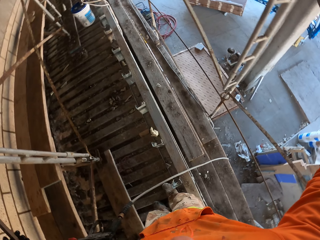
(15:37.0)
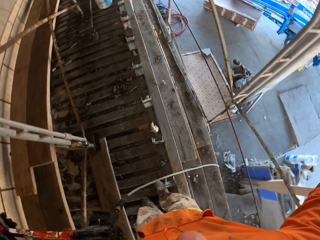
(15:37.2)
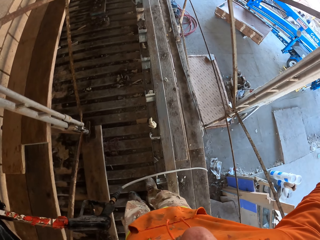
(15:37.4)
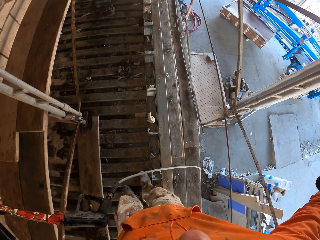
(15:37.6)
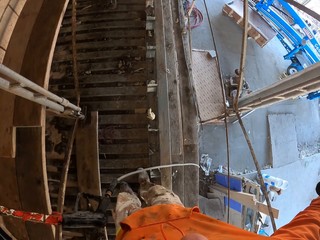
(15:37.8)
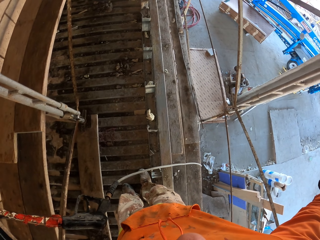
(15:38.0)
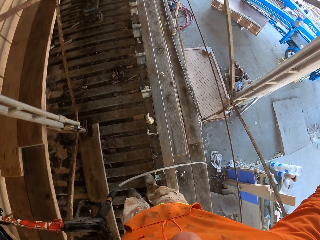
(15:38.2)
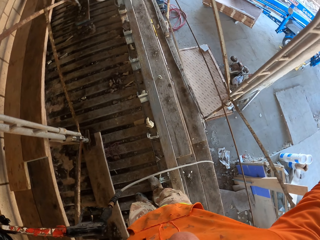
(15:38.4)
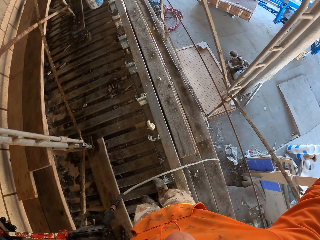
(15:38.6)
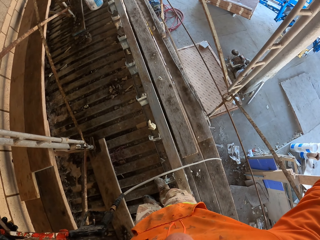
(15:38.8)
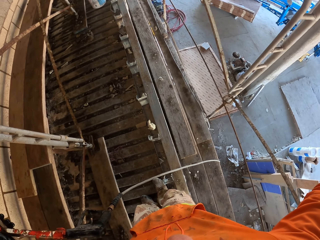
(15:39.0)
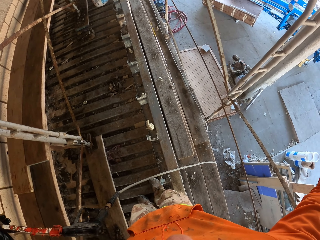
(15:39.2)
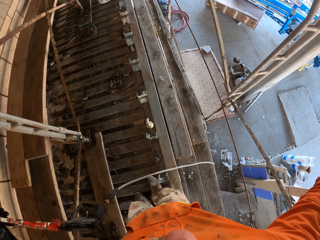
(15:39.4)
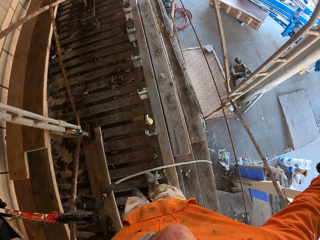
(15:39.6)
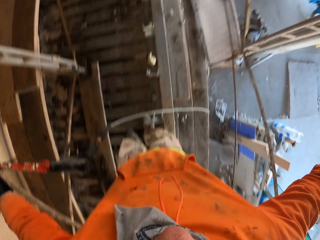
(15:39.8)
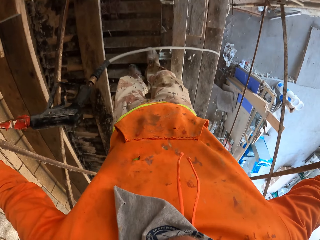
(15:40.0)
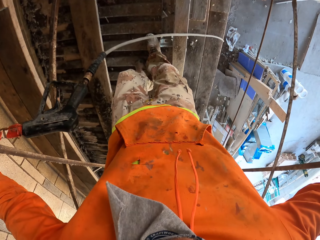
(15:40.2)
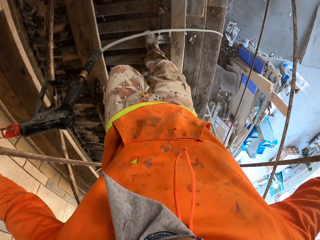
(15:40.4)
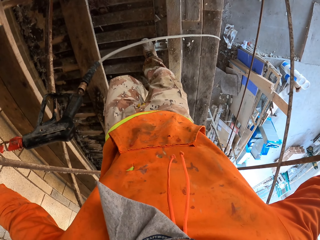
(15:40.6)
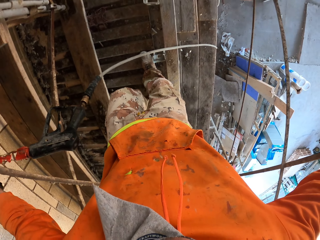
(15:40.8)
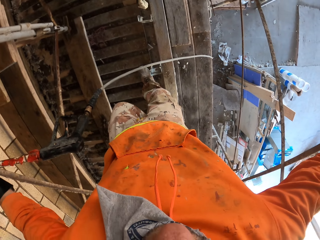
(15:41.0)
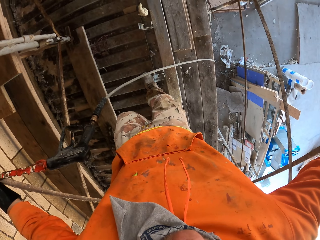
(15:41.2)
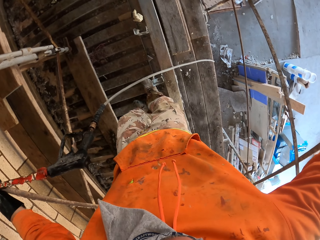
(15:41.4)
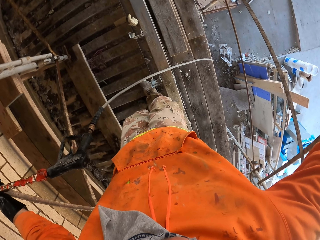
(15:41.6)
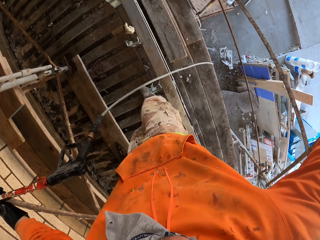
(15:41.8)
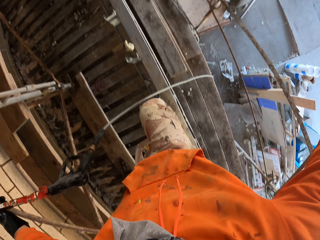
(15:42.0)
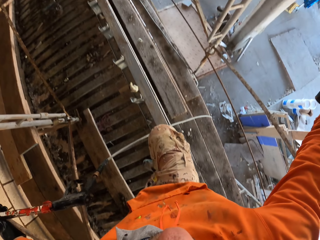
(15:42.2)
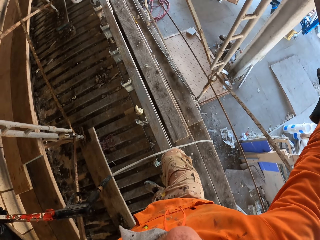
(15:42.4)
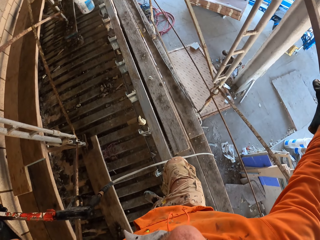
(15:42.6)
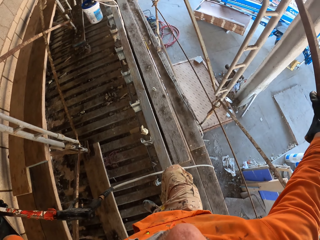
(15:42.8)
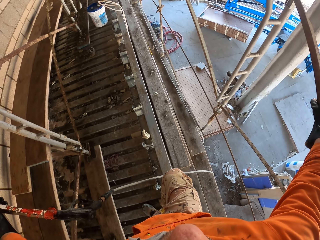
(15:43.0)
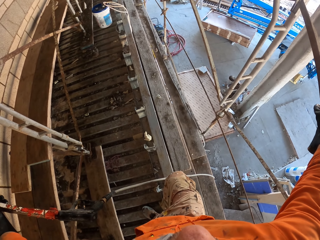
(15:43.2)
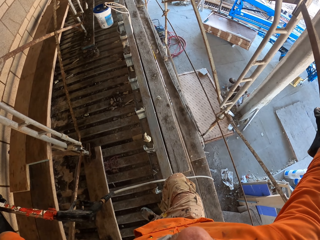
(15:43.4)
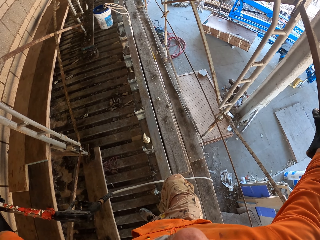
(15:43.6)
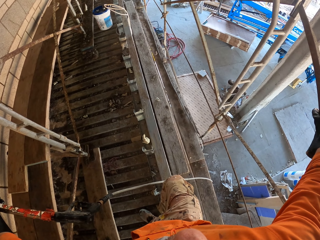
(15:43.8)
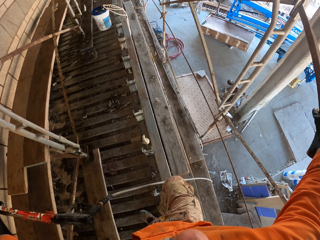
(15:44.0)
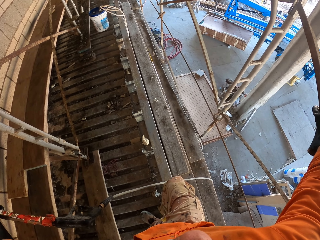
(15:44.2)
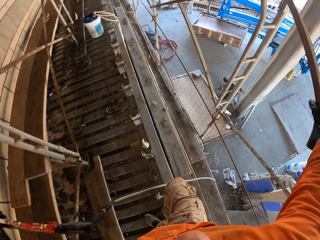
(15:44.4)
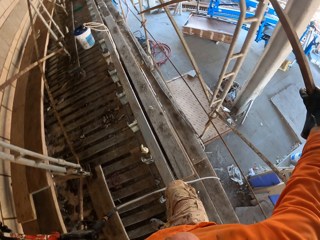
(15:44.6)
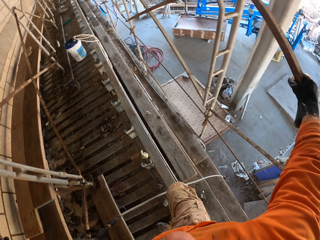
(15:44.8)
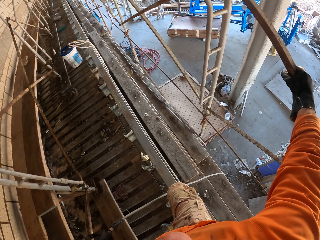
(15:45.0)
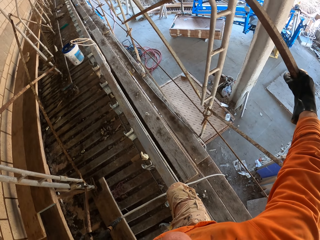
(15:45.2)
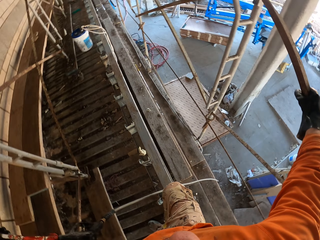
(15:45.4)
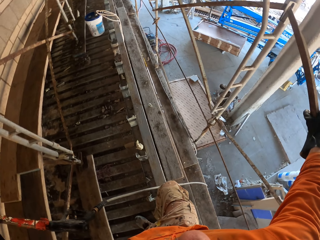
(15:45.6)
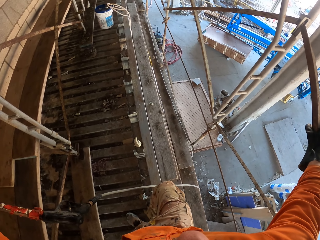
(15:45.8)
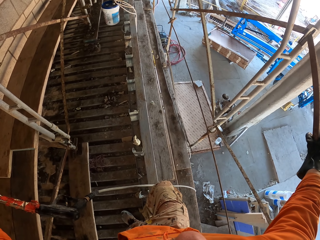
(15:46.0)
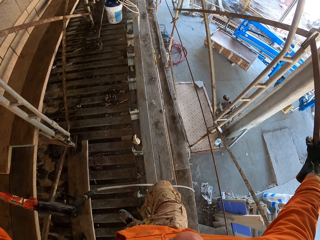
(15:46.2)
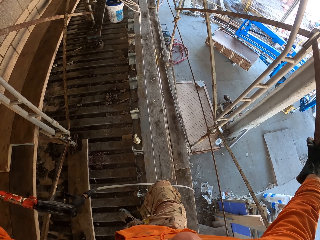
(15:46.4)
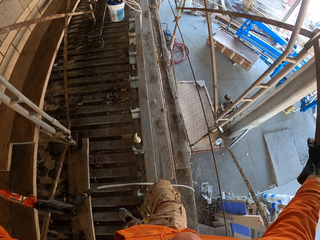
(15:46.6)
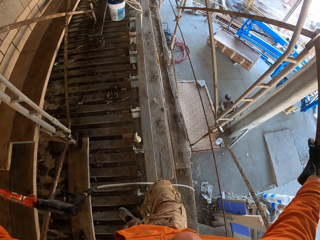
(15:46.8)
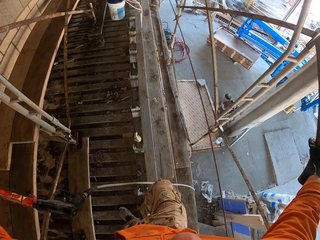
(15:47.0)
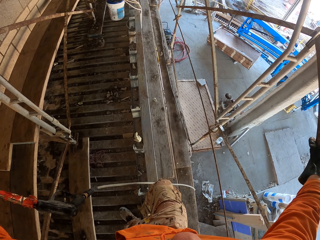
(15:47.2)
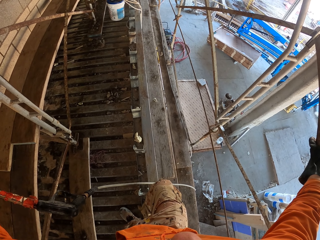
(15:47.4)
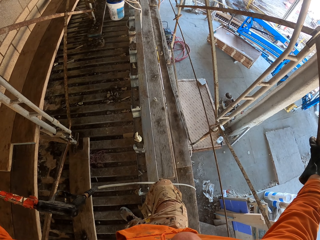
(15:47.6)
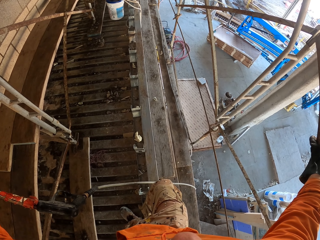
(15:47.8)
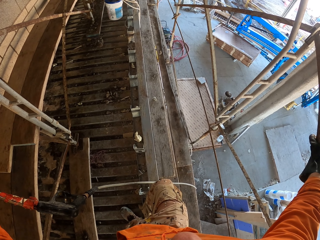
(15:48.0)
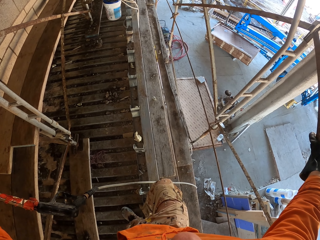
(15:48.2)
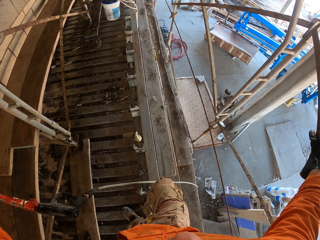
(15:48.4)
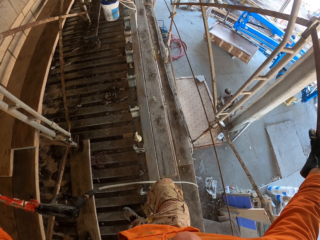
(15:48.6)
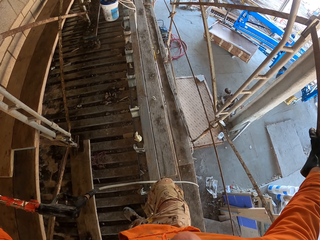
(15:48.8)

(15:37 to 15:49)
The camera wearer holds a metal. He hits his leg on the ground. He moves his leg. He looks around.

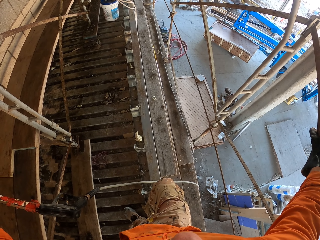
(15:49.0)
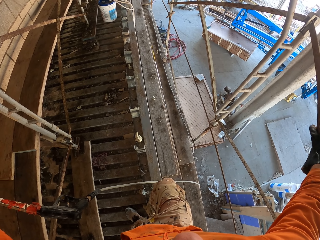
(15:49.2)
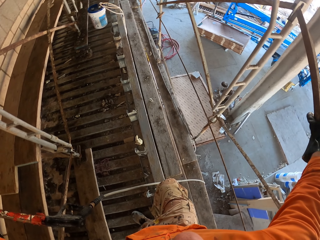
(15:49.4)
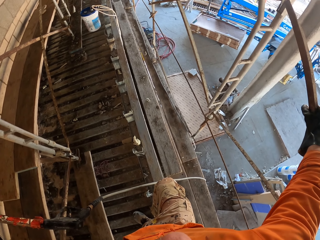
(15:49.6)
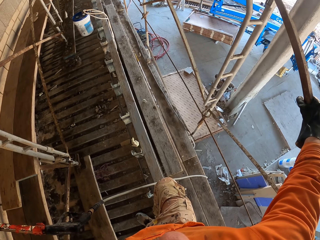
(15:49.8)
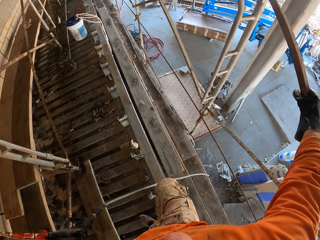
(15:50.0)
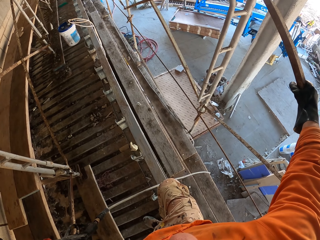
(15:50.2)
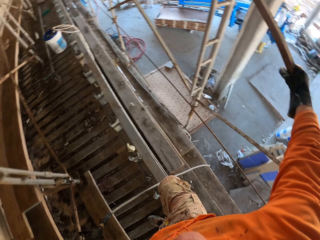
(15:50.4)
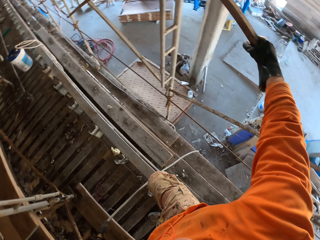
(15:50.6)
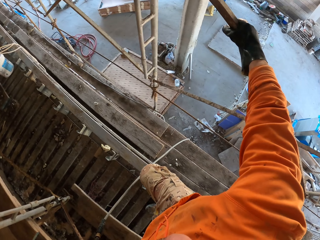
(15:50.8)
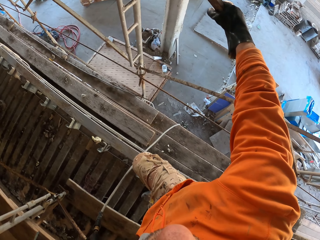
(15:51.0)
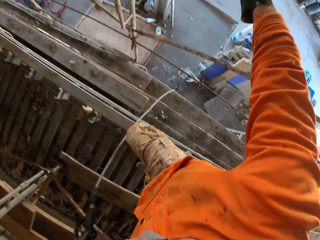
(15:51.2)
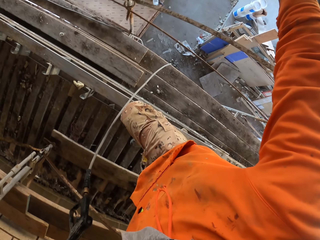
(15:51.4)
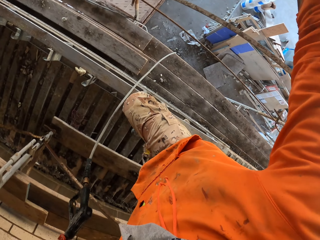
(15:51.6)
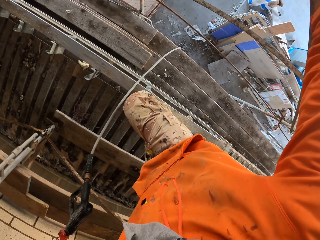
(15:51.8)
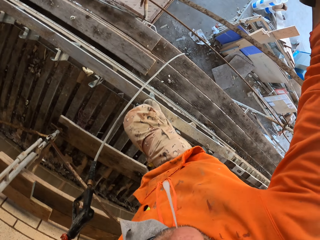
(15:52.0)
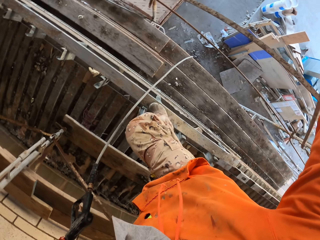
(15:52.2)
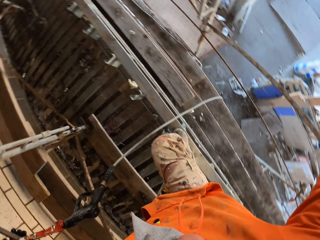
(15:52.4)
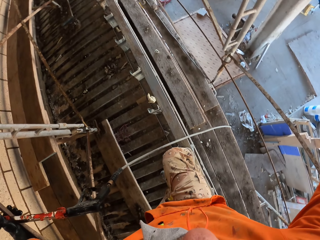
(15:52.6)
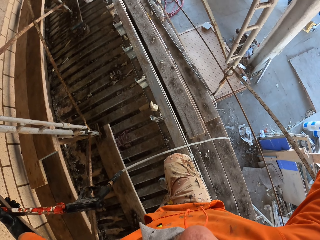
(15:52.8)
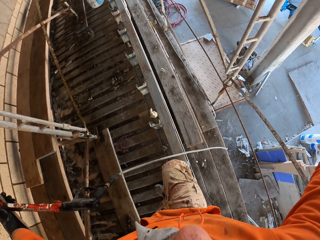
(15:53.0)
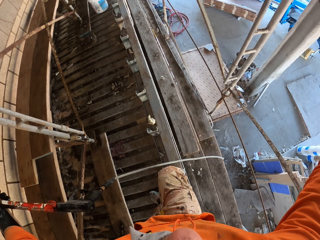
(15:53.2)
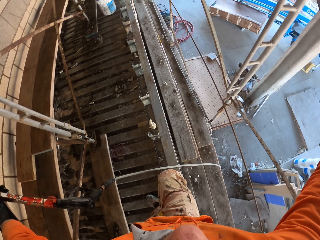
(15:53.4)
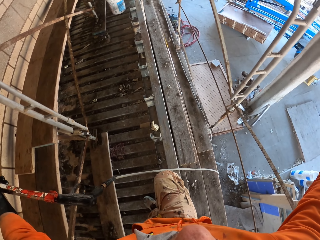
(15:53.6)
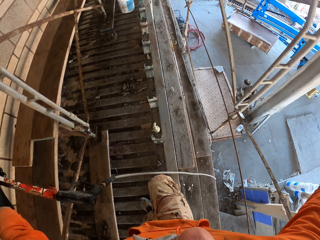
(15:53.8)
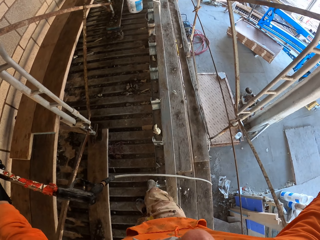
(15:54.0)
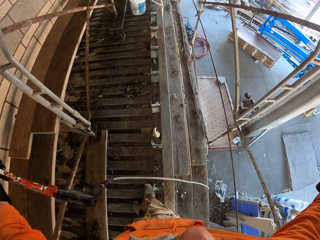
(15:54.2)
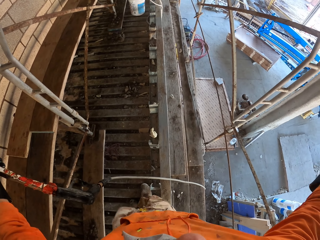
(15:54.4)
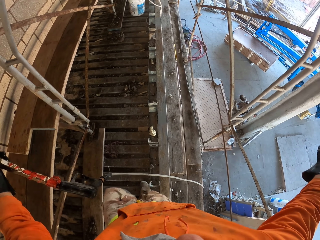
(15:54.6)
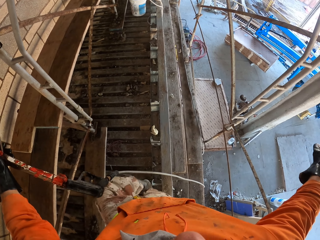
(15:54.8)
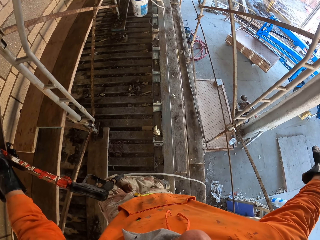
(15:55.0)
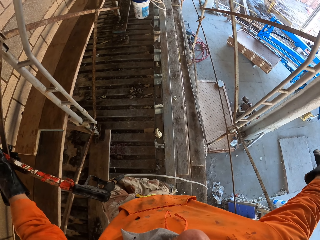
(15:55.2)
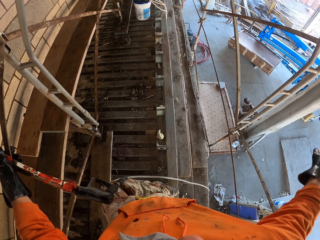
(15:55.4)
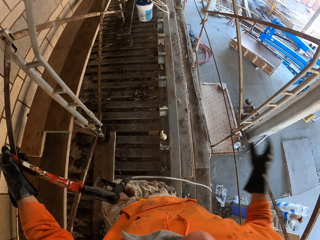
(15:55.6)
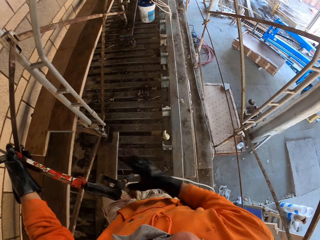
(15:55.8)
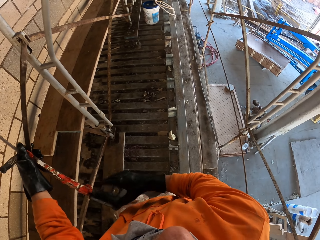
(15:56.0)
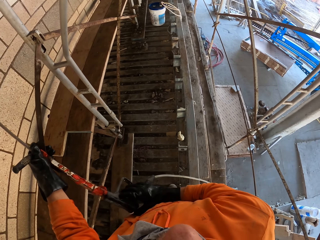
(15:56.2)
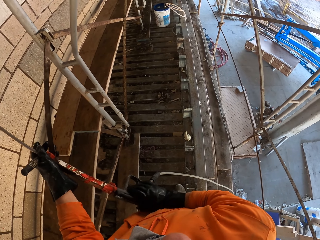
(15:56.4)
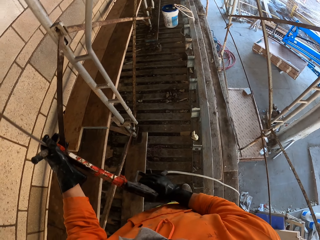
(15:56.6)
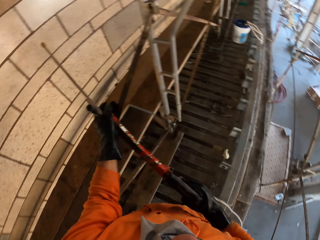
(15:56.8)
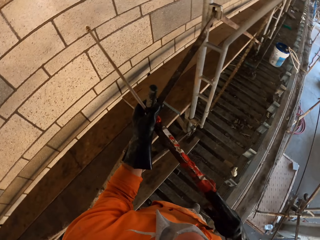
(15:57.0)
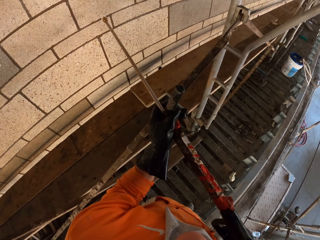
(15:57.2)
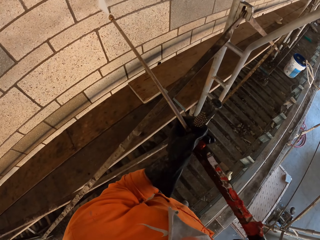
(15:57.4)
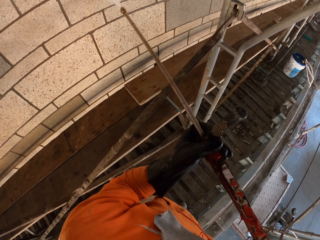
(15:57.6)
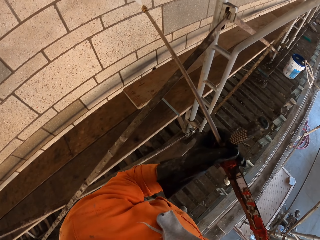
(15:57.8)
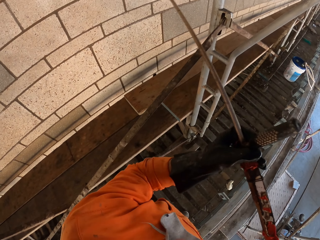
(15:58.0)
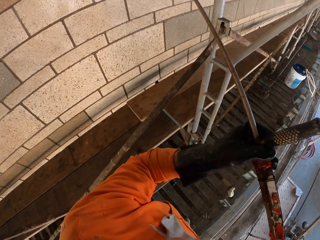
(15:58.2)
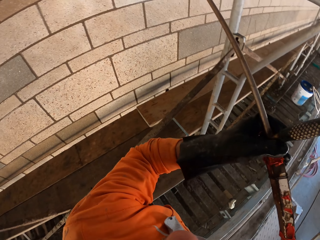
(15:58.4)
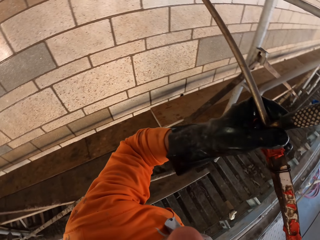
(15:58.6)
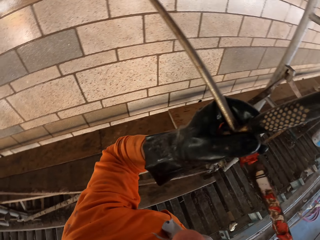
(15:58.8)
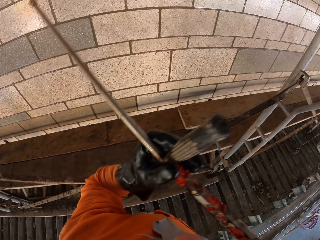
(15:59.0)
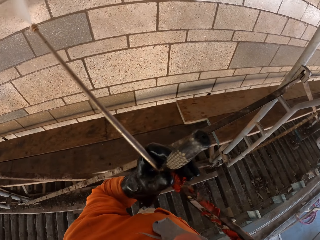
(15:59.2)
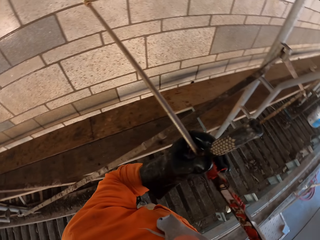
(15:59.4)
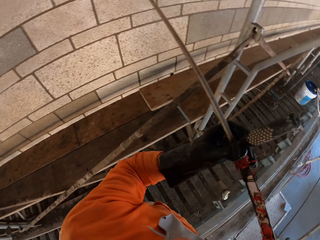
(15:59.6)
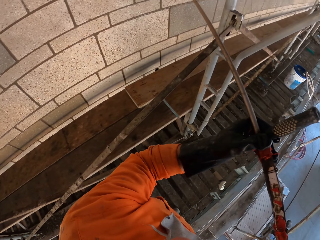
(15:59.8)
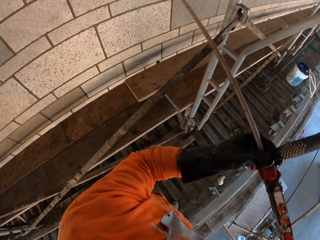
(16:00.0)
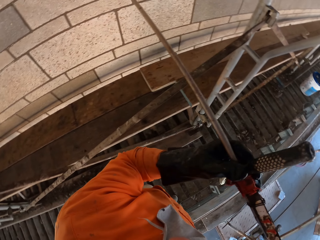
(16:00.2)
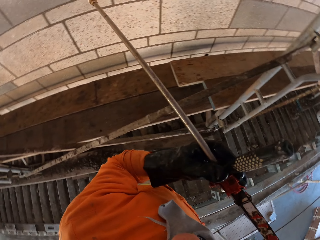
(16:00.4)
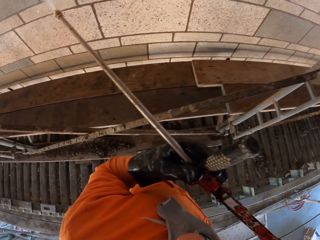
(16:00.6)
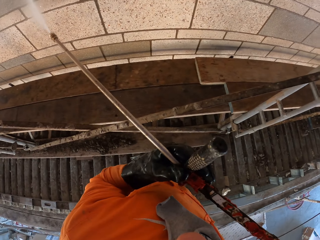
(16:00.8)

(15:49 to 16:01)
The camera wearer spits on the ground. They rest their leg on the other. They move their hand. They clean the wall. They spray water on the wall with a water spray gun.
